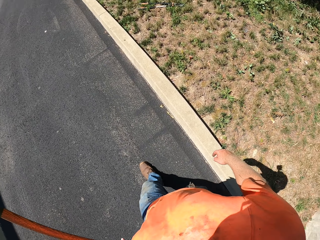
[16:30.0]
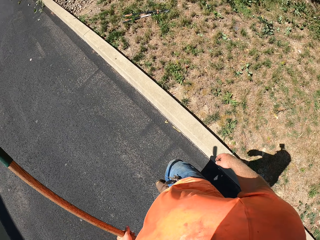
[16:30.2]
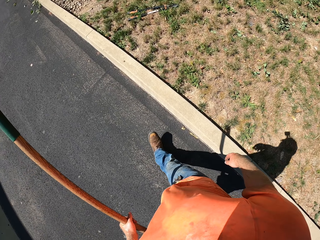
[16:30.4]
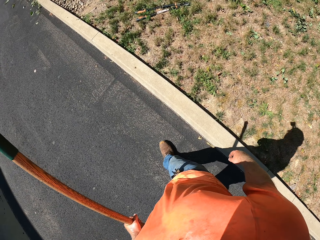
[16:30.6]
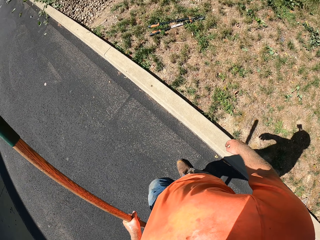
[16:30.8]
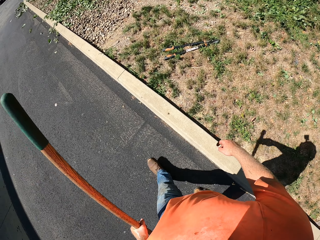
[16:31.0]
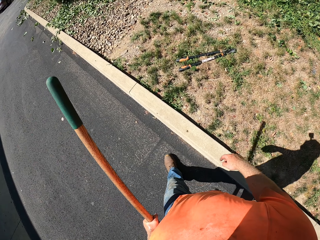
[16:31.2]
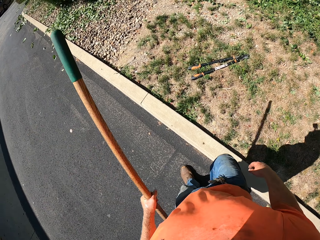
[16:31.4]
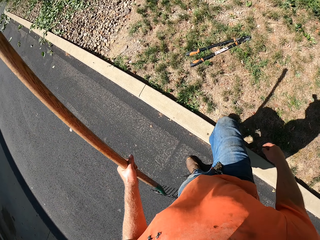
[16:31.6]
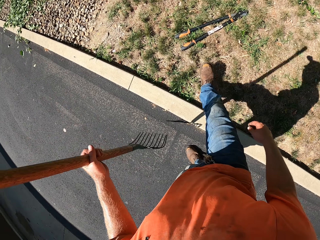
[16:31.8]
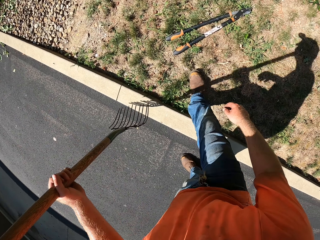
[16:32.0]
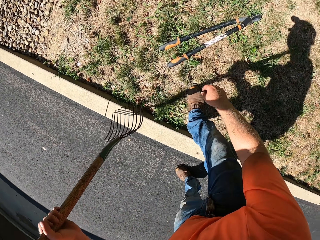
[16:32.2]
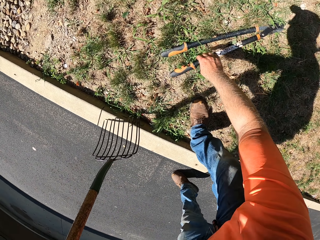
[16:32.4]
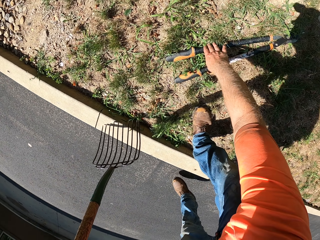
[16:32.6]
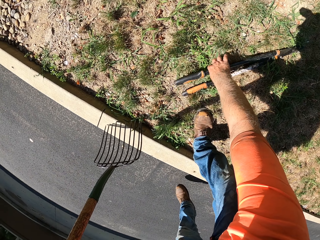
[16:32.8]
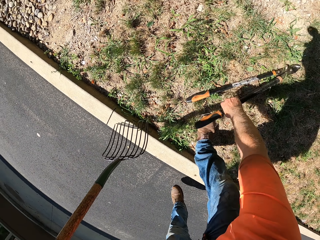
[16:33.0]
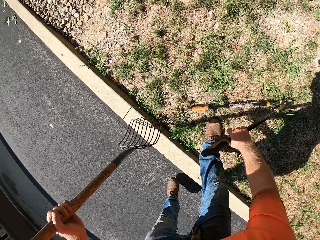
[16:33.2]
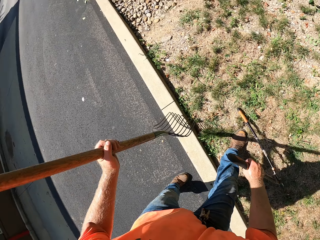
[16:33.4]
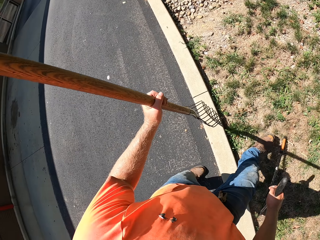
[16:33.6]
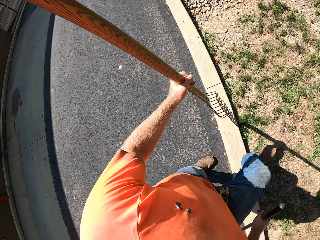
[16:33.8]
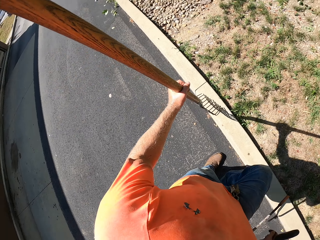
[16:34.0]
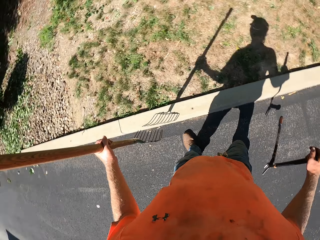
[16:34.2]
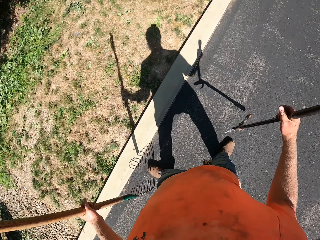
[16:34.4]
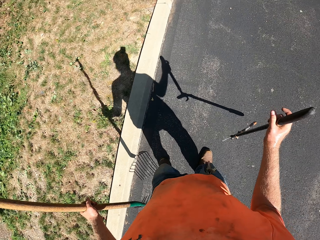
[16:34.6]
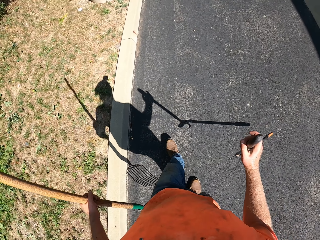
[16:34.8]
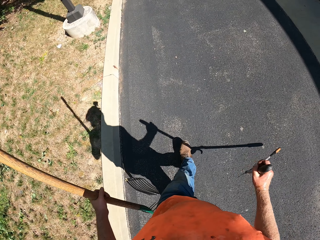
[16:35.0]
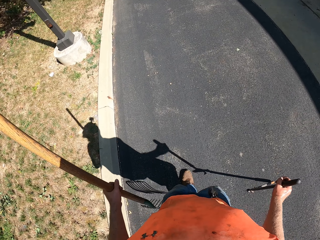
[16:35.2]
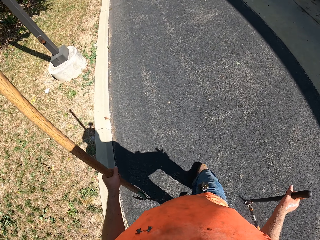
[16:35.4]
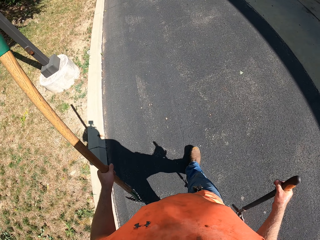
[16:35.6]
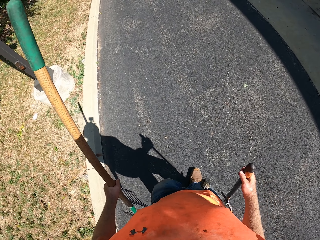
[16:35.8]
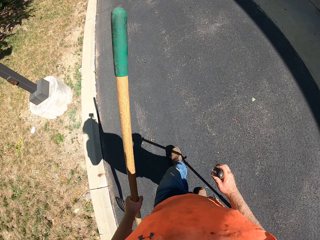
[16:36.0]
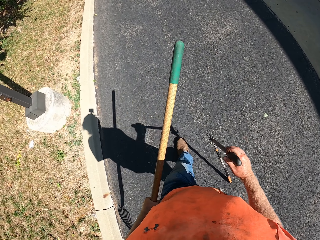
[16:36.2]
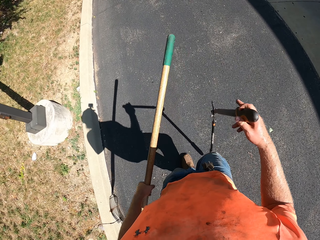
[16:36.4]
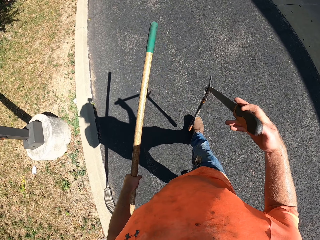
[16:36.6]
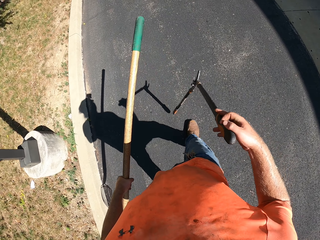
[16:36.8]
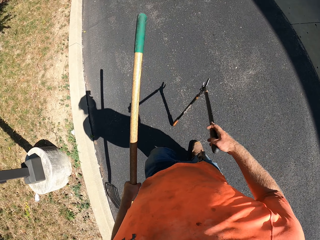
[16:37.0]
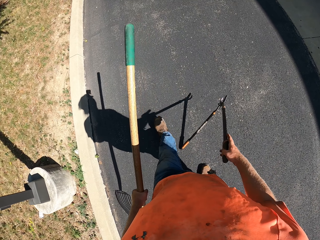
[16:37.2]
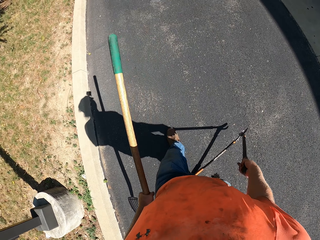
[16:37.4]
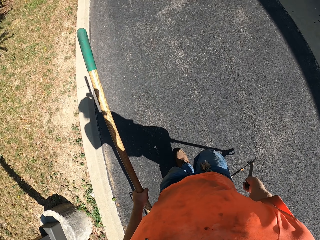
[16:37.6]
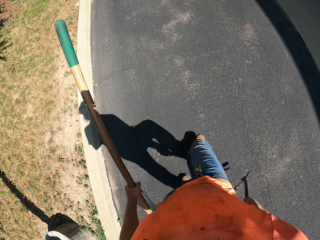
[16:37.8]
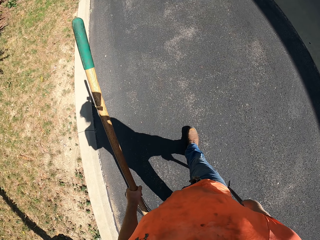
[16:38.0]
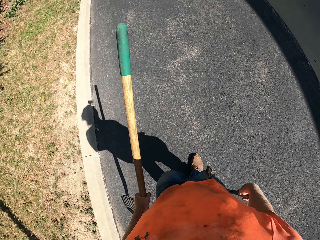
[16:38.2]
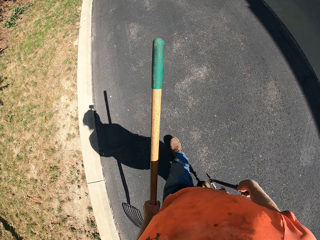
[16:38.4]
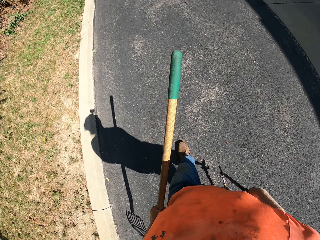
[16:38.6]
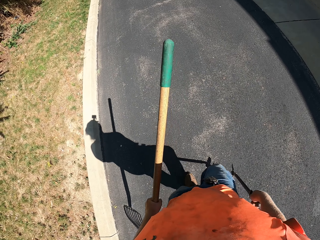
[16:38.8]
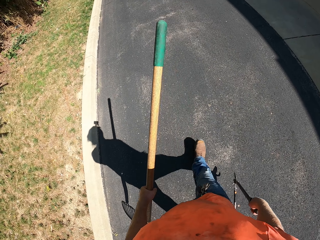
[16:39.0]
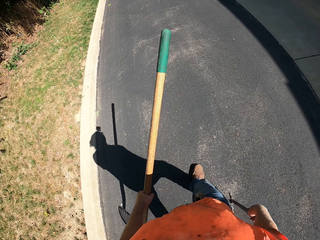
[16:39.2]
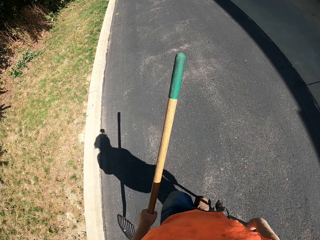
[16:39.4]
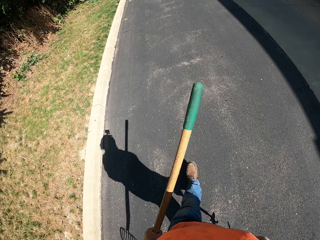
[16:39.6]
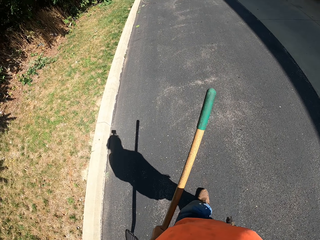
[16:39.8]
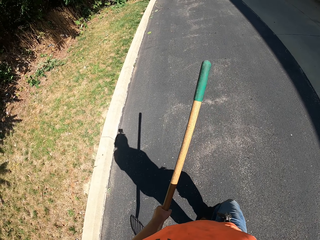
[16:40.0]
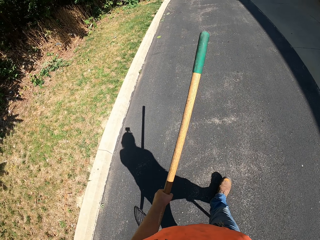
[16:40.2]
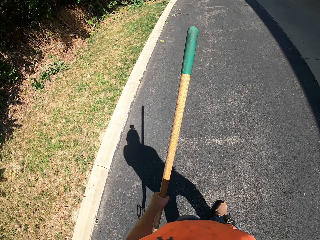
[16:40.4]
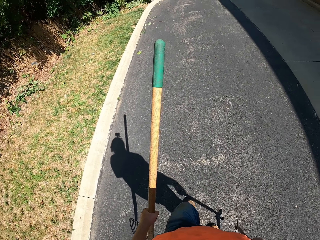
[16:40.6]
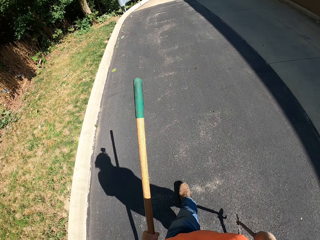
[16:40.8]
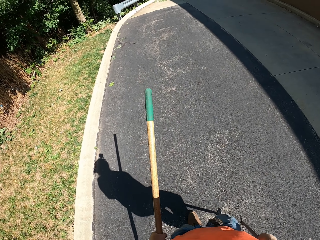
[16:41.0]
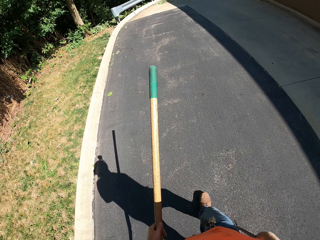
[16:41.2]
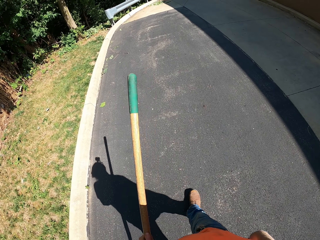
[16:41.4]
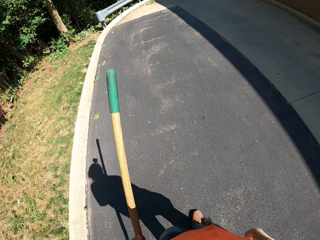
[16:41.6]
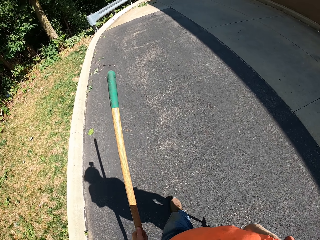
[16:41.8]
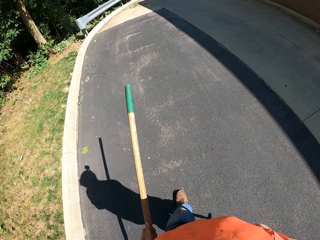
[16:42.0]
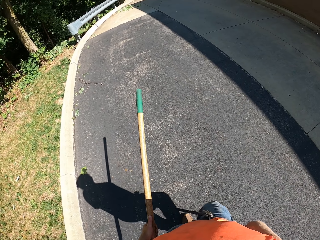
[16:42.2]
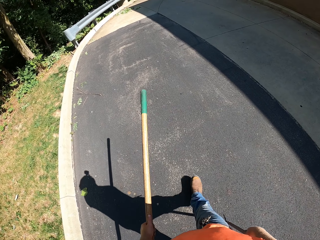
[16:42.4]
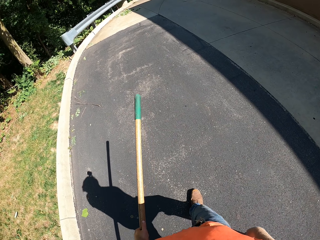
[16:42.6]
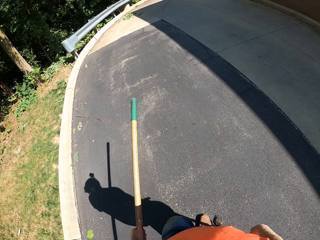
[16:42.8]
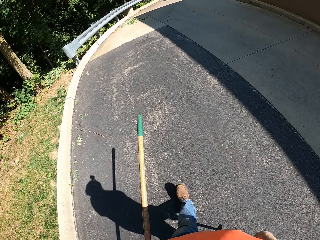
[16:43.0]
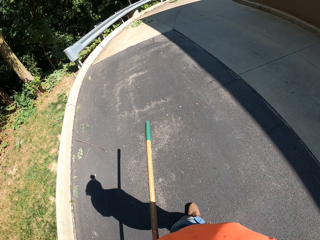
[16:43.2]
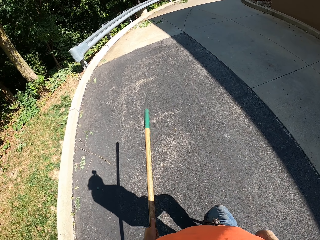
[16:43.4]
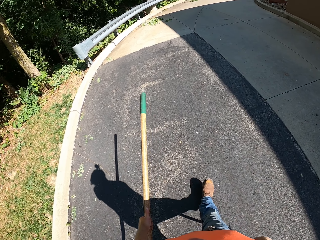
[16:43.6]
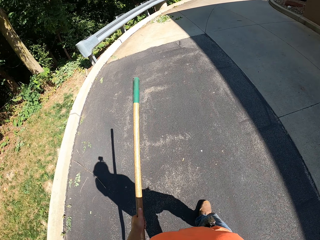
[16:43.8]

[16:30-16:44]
The camera wearer picks the lopper from the ground with his right hand. He walks on a road.

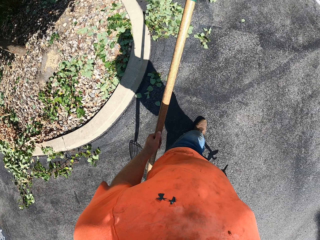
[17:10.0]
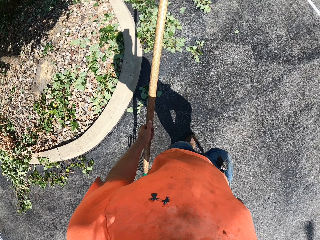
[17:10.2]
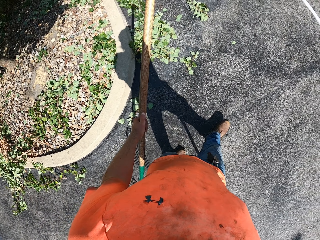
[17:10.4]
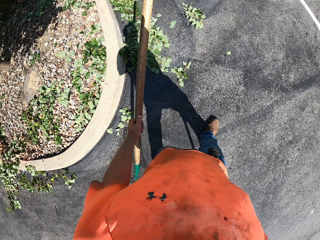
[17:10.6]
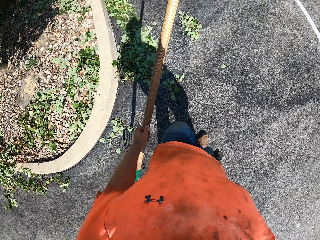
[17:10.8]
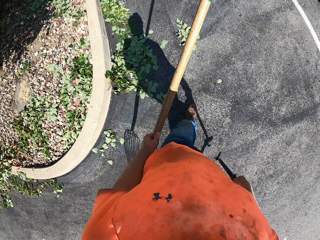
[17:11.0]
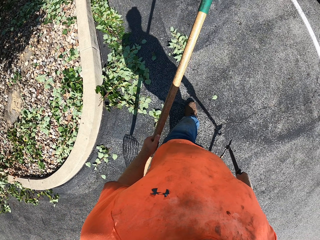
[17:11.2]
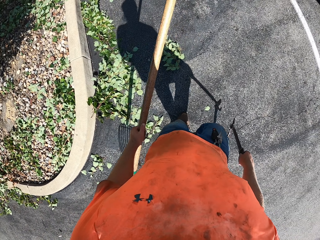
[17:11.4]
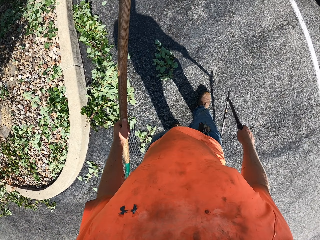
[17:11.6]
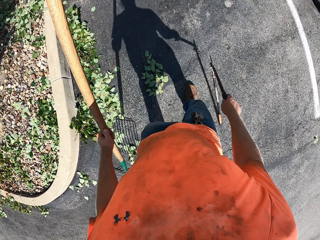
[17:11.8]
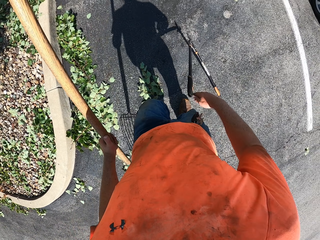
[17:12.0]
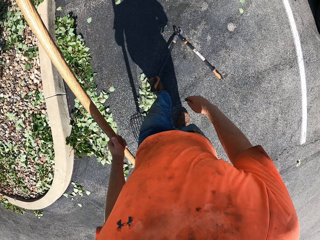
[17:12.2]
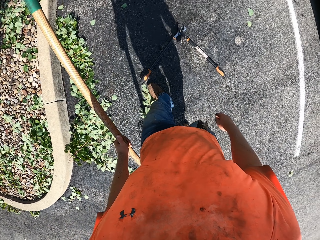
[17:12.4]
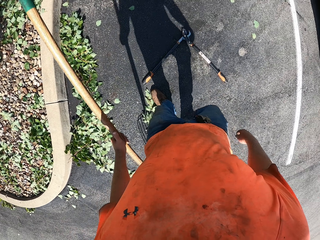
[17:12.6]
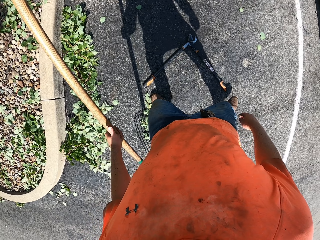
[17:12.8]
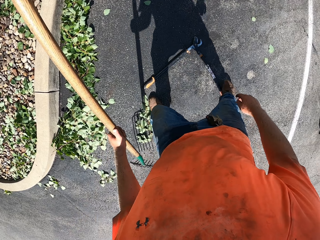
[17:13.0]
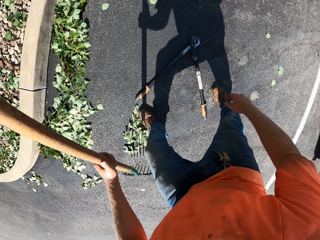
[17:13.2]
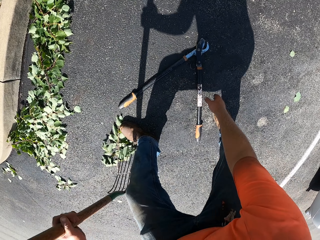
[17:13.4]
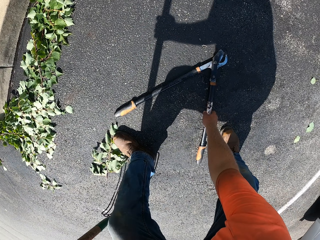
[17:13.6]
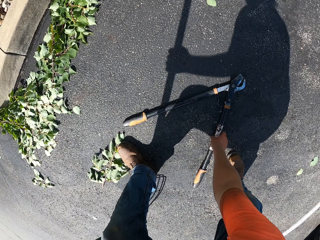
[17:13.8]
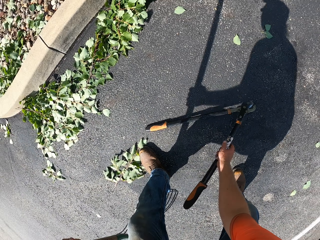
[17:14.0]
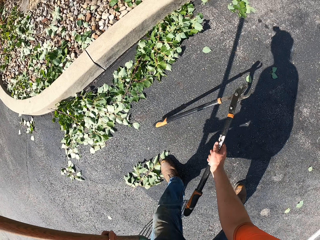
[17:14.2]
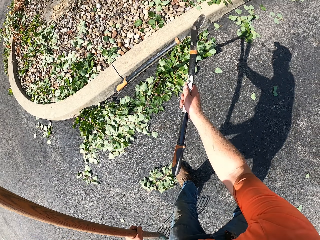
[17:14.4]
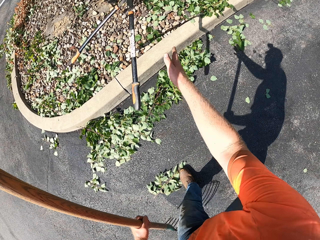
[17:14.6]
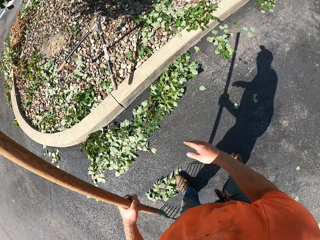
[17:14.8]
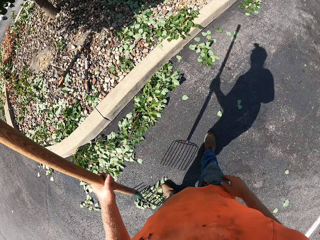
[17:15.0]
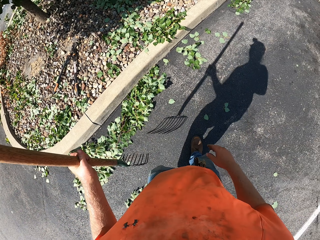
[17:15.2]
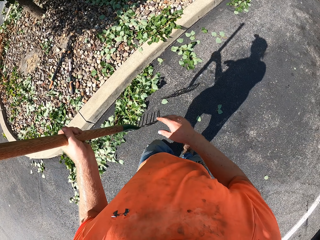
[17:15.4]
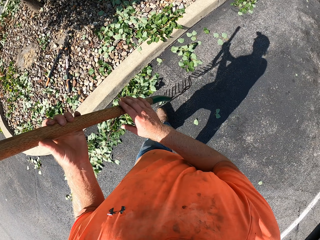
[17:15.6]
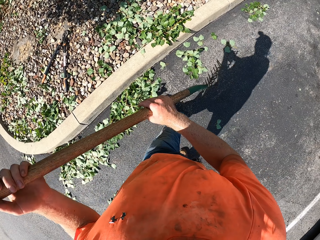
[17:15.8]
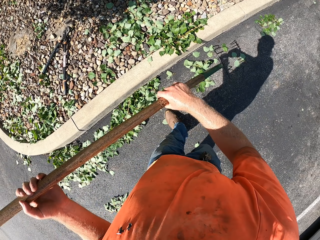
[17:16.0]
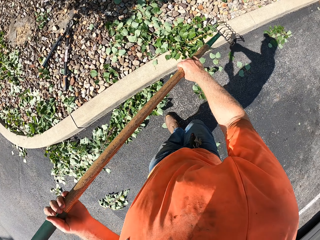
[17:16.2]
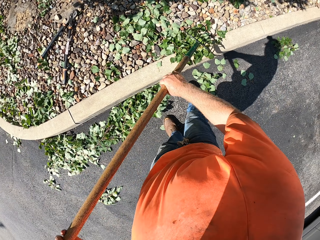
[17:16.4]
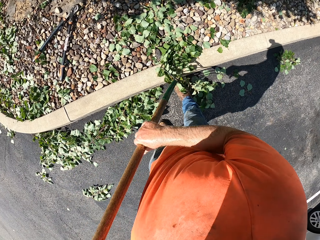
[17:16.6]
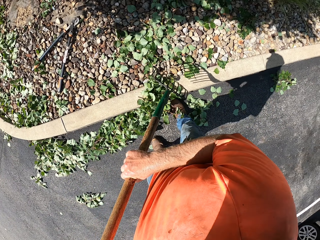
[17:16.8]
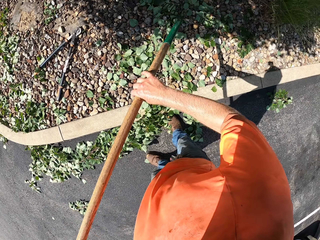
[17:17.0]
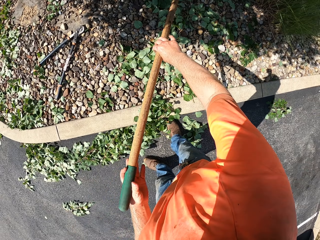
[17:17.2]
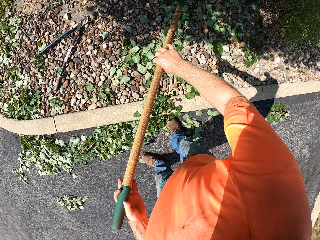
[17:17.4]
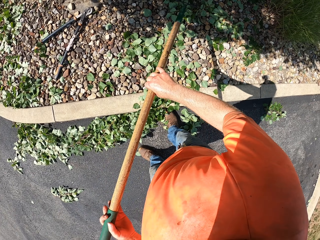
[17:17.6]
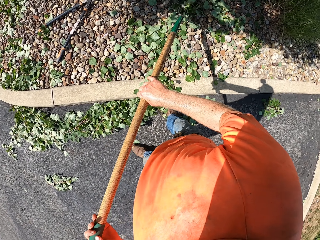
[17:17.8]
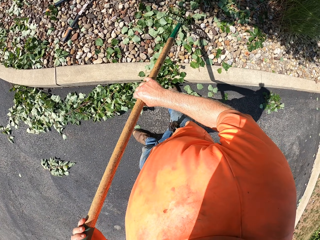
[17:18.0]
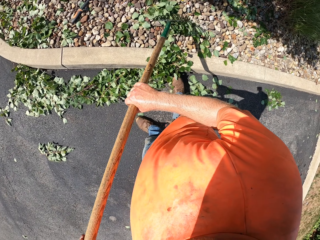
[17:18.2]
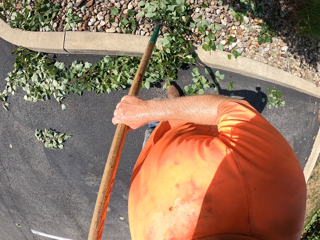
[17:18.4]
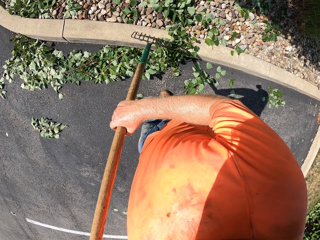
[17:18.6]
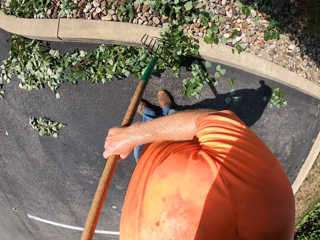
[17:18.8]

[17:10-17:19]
The camera wearer drops the lopper on the road with his right hand. He kicks the lopper with his right leg. He picks the lopper from the road with his right hand. He throws the lopper on the ground with his right hand. He rakes the leaves on the ground with the rake in both hands.
